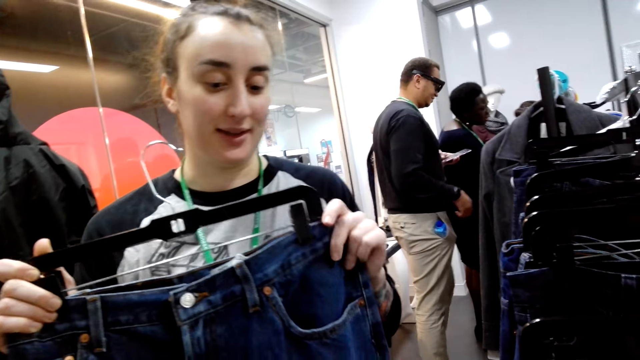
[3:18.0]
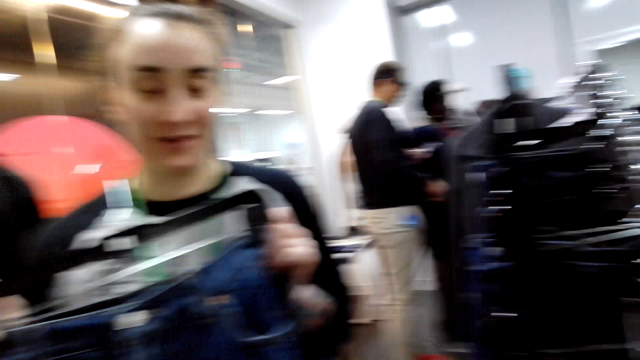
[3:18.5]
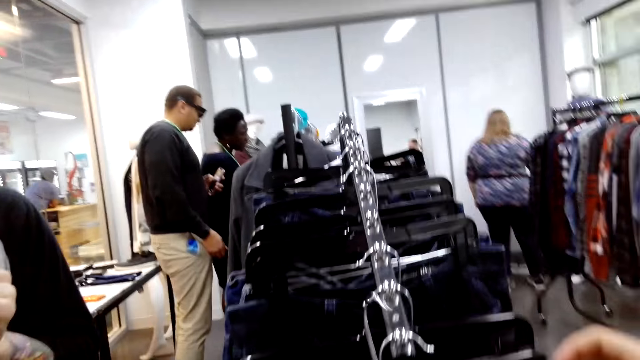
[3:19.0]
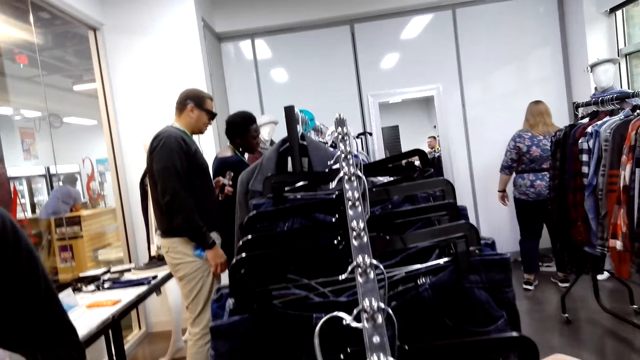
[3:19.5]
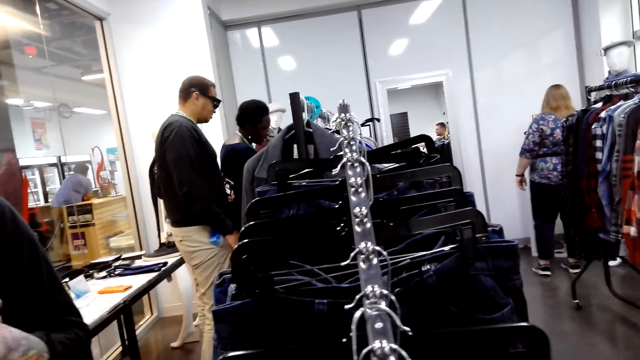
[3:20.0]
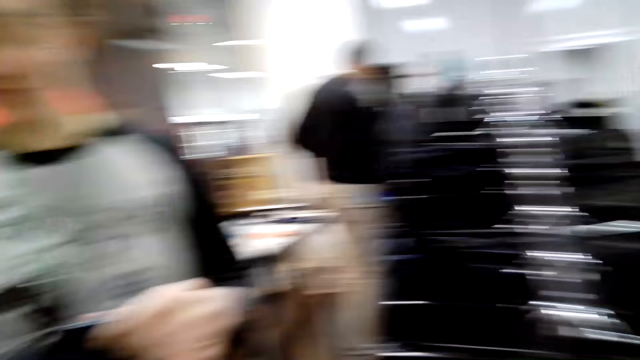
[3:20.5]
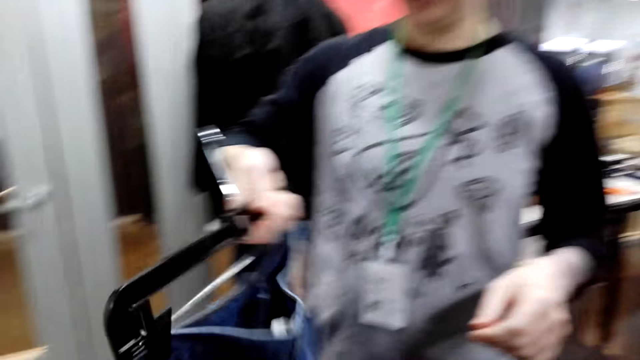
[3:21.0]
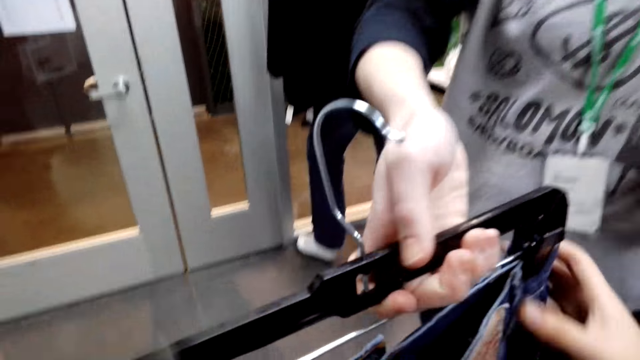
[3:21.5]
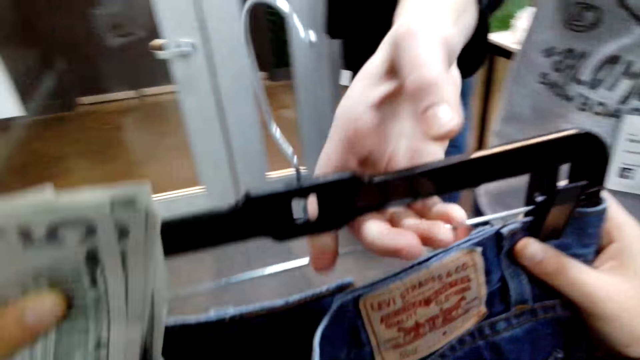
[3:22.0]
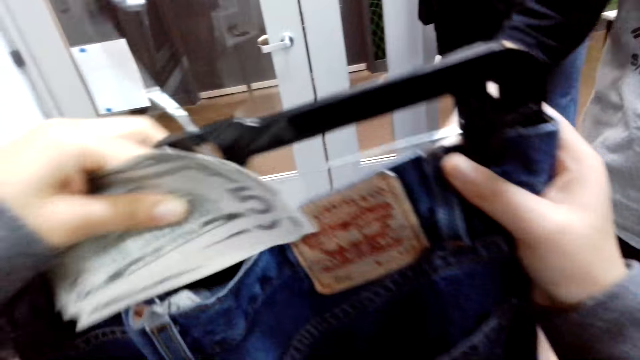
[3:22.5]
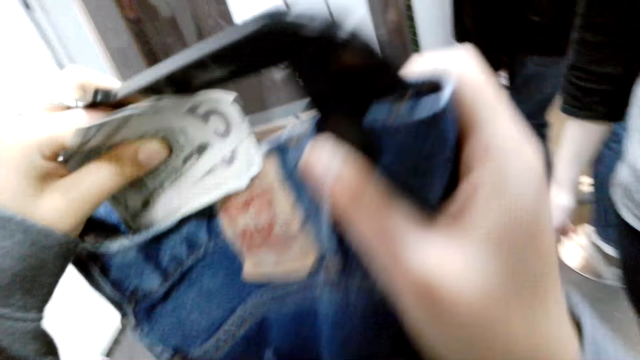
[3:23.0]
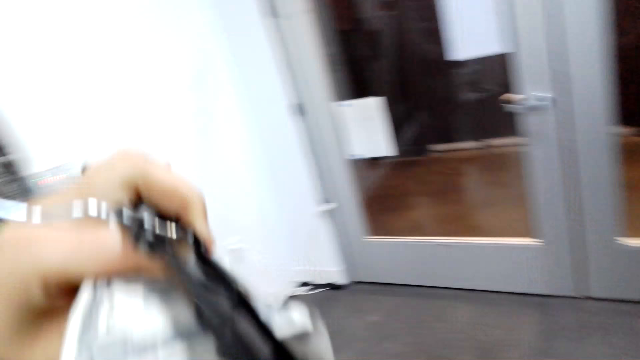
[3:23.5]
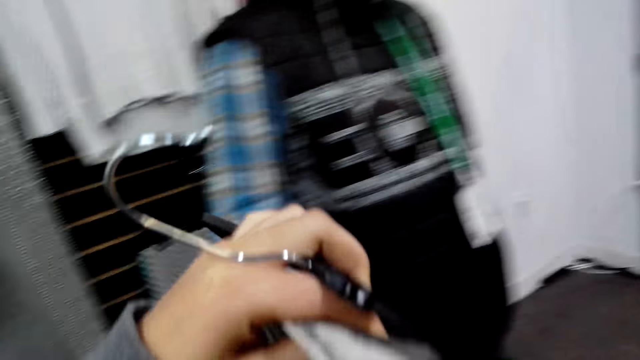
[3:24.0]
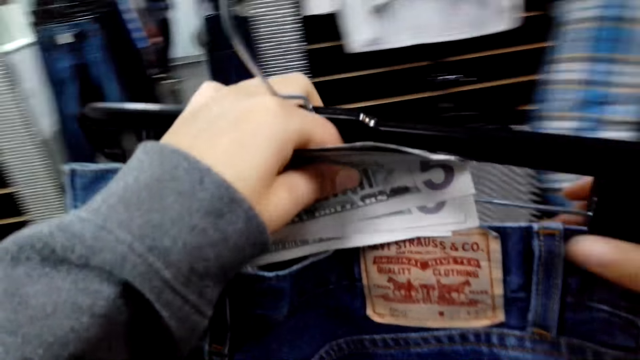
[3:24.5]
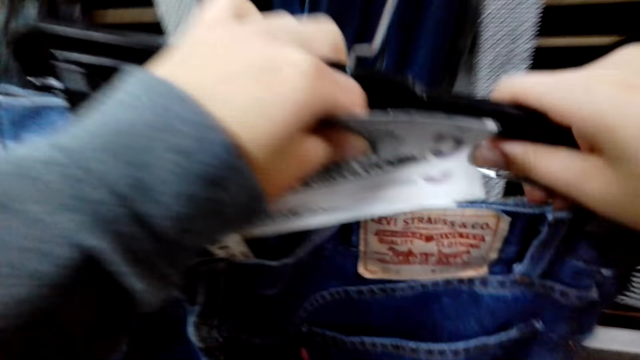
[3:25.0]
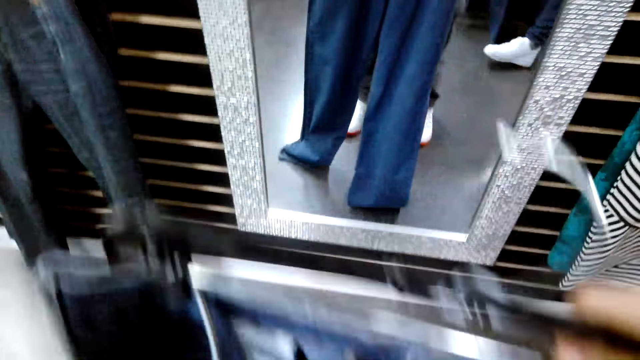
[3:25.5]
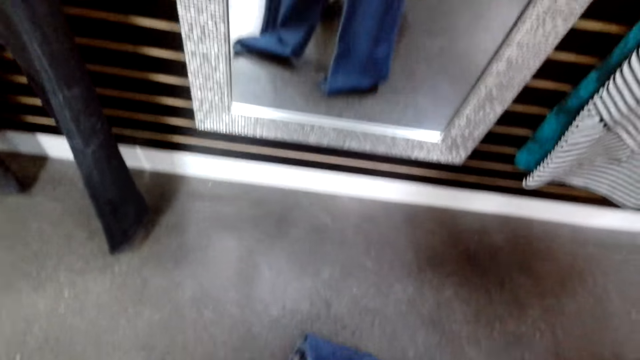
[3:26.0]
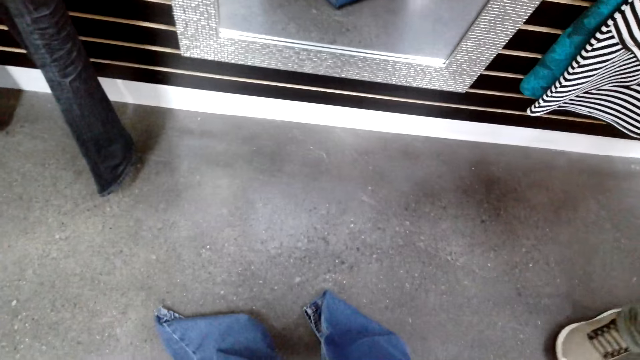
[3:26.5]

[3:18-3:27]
The camera wearer looks around. She puts back the trouser on the display and hangs the hanger. A lady hands the trouser to the camera wearer. The camera wearer holds the trouser against her waist. She takes the pants from the lady.

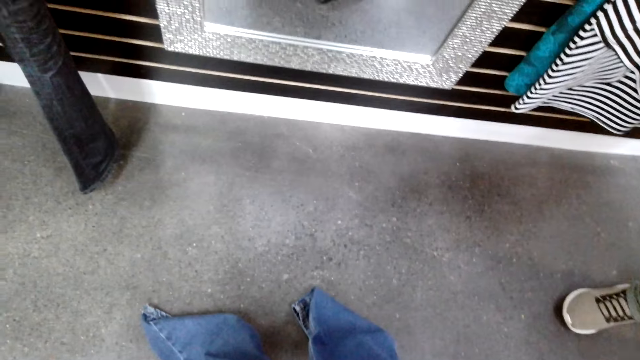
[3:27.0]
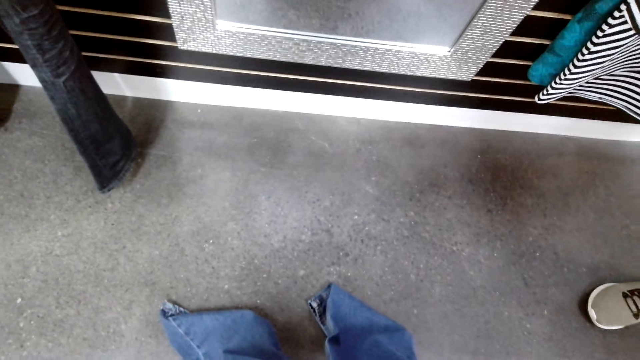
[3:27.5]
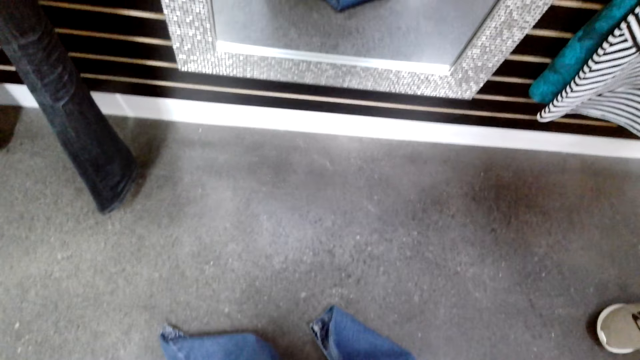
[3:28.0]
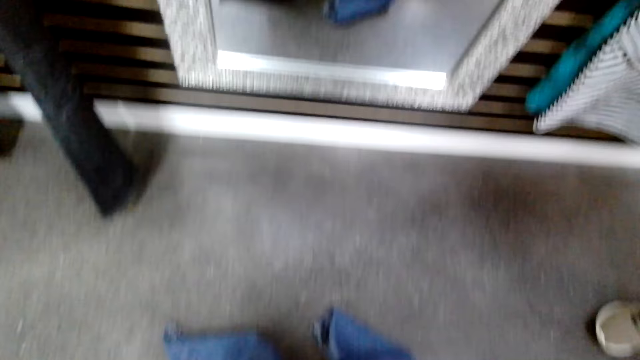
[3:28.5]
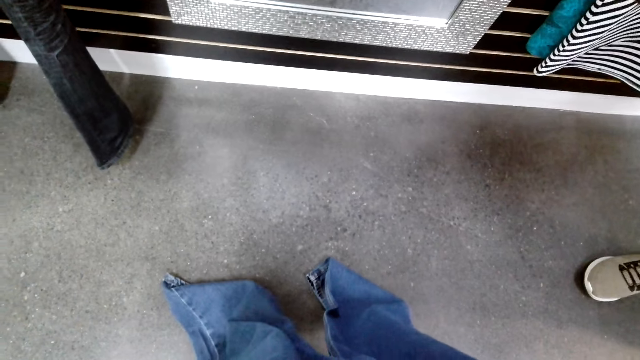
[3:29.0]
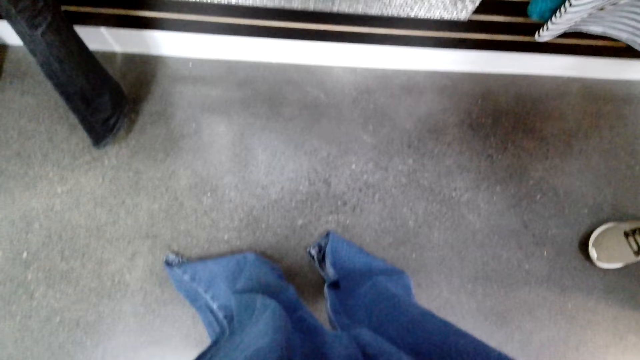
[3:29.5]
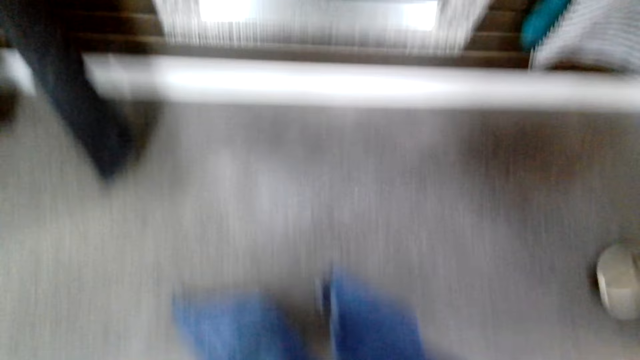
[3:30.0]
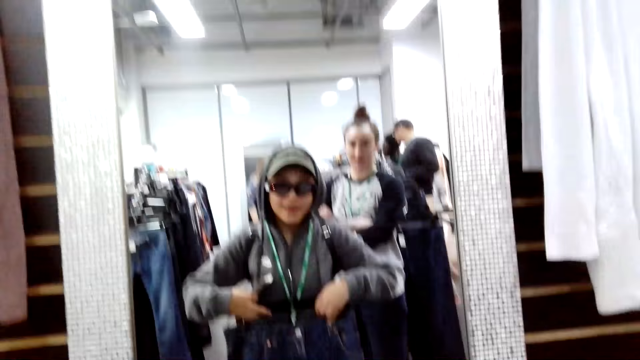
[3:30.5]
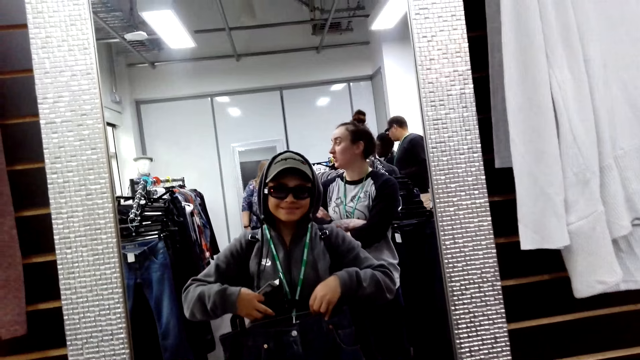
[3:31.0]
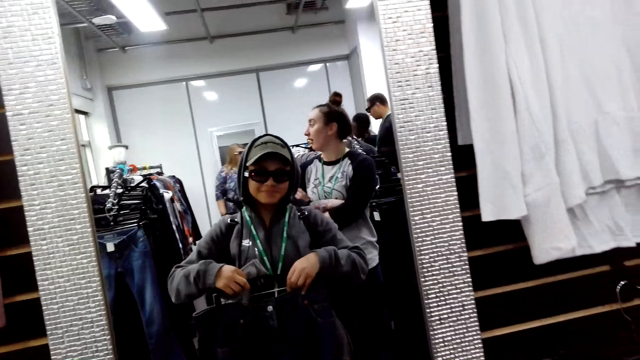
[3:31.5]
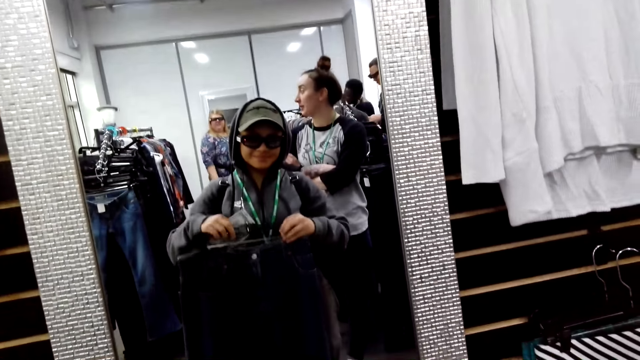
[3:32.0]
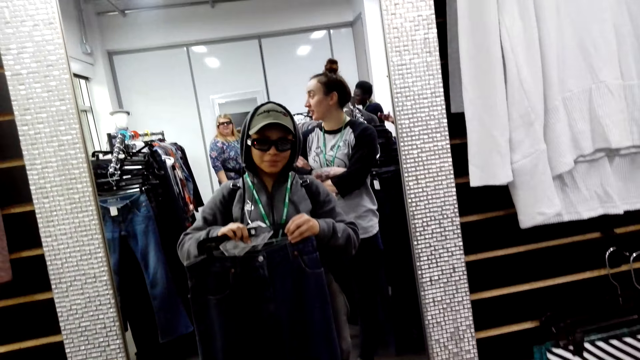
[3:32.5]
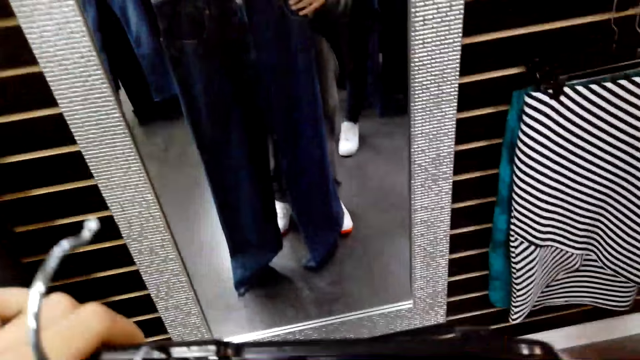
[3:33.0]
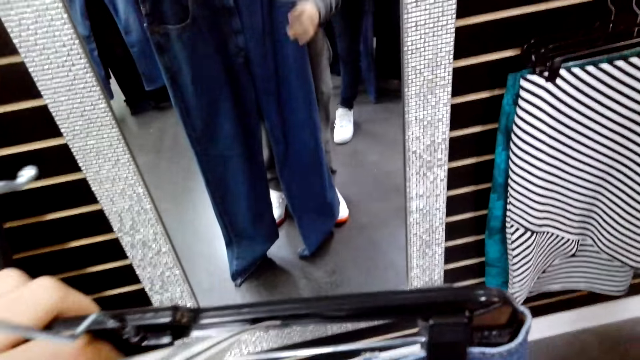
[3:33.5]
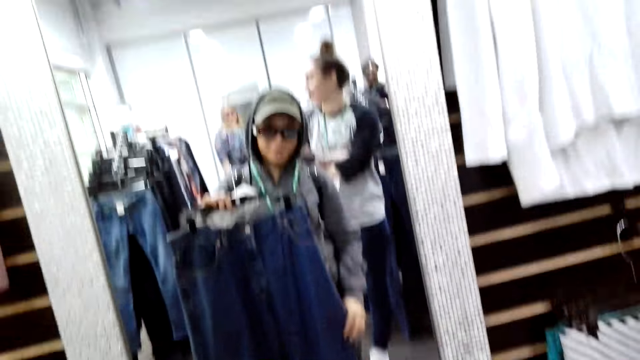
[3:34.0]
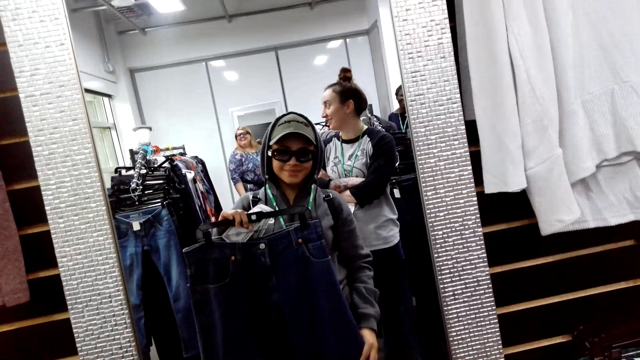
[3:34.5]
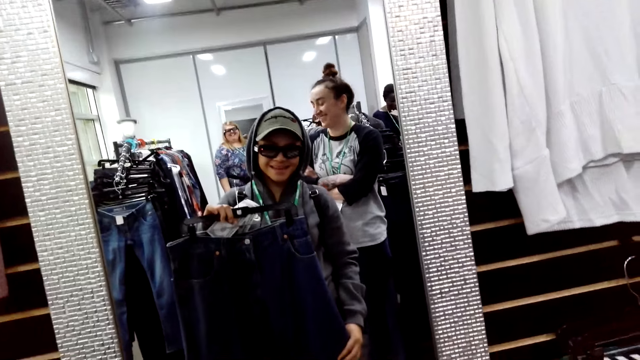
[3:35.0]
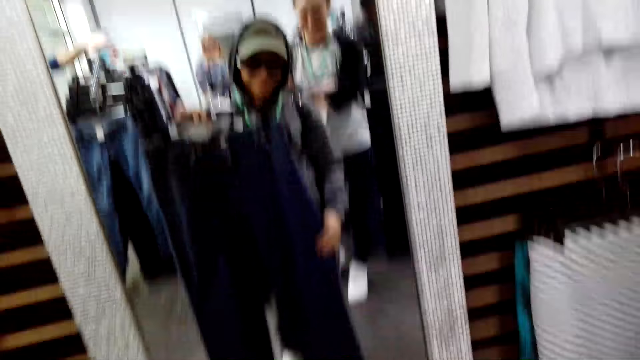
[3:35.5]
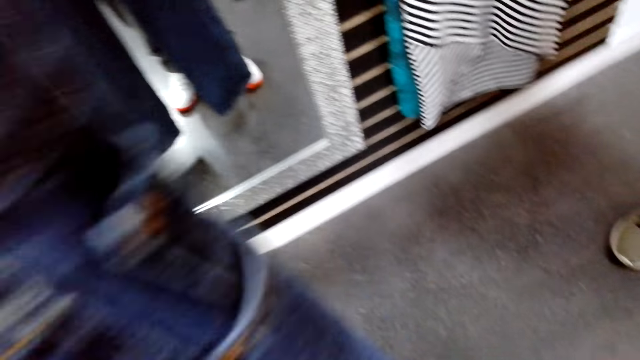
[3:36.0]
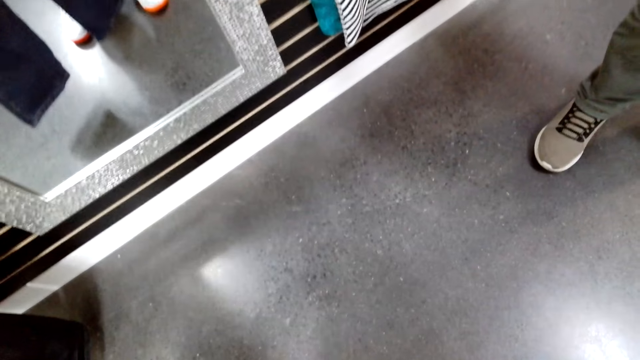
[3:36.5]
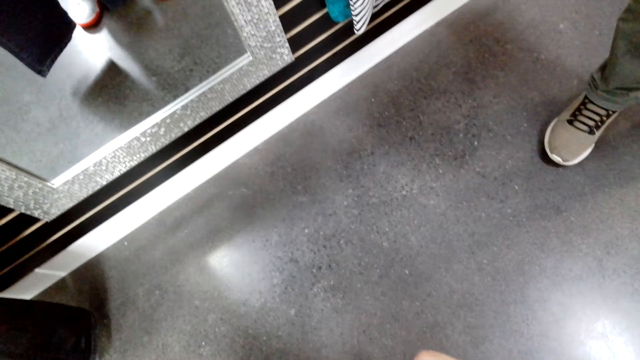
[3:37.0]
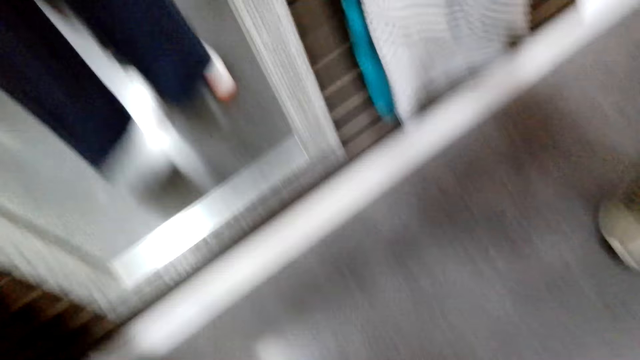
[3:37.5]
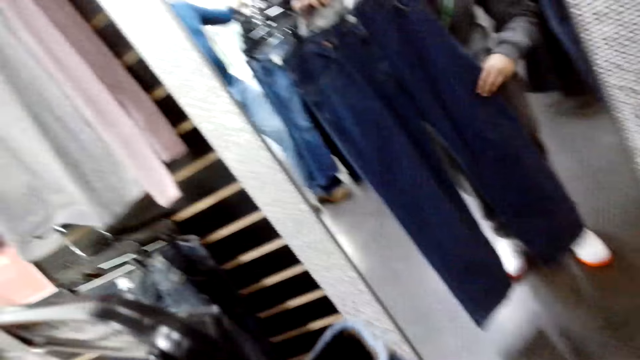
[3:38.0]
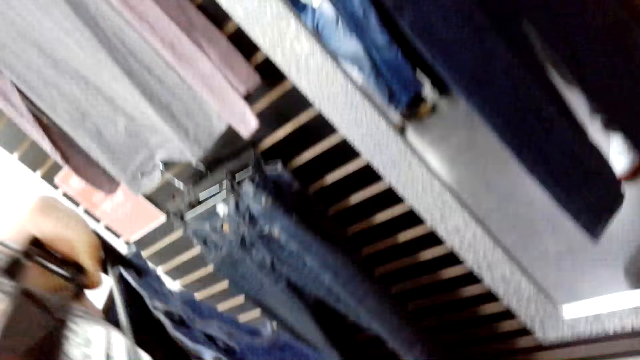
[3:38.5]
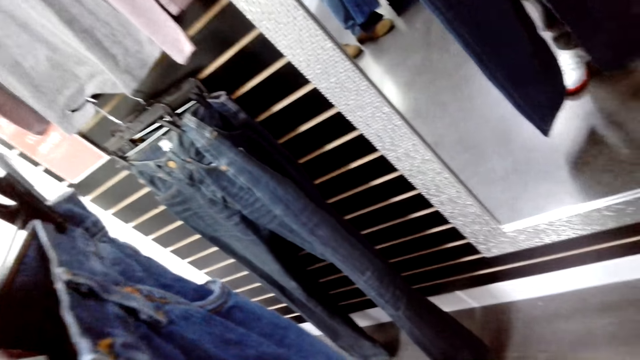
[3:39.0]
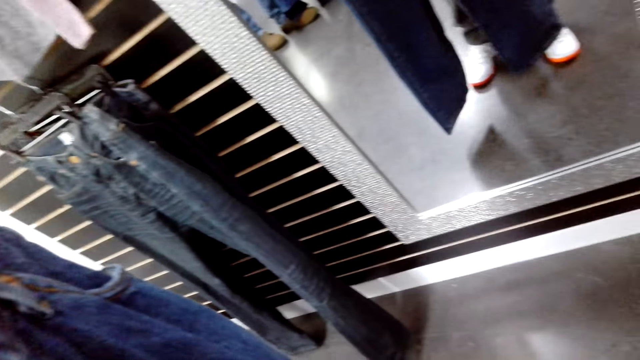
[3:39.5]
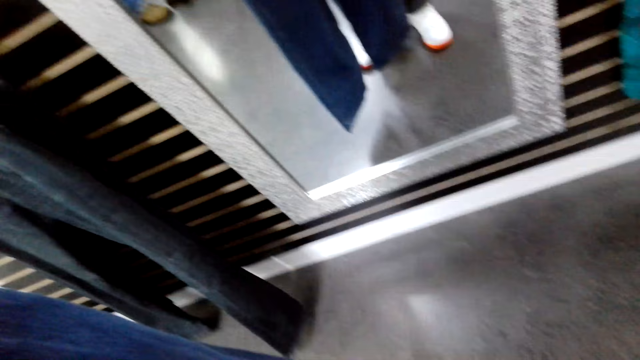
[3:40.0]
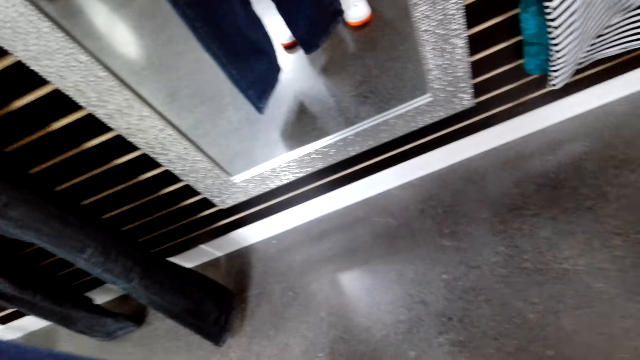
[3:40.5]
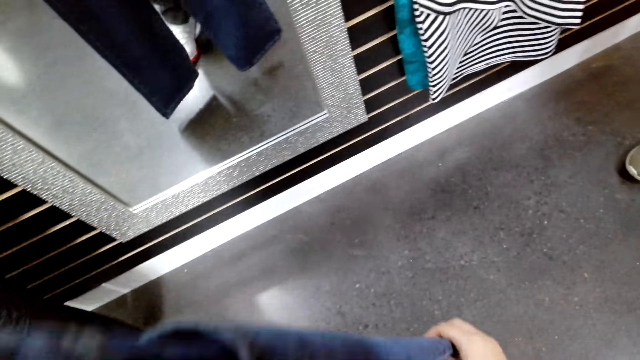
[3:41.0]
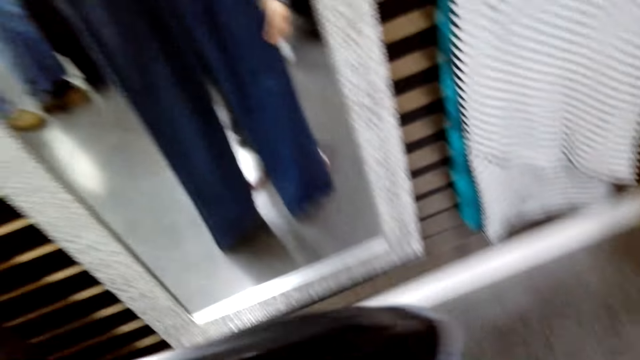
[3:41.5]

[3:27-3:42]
The camera wearer measures the pants. They look at the mirror.
